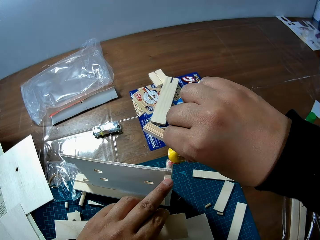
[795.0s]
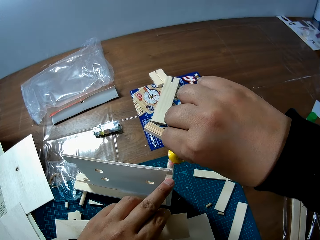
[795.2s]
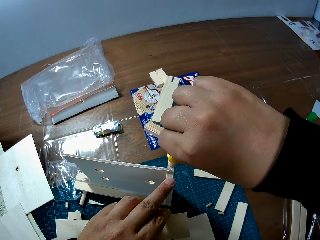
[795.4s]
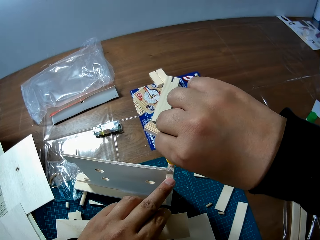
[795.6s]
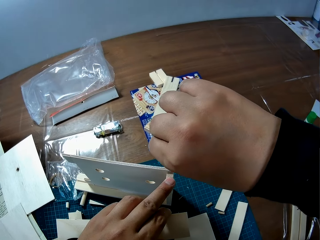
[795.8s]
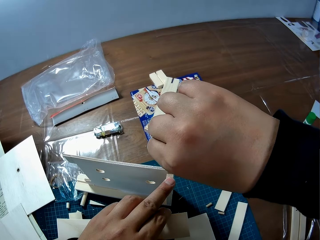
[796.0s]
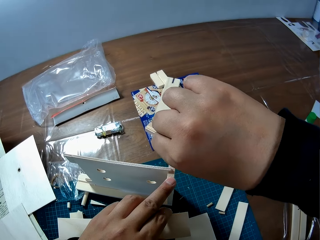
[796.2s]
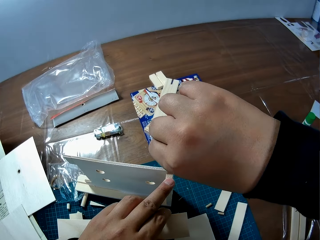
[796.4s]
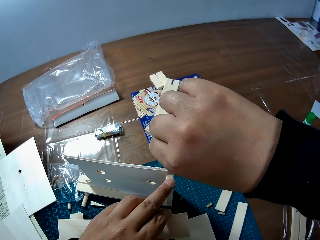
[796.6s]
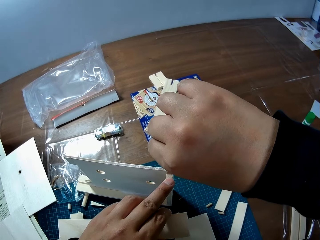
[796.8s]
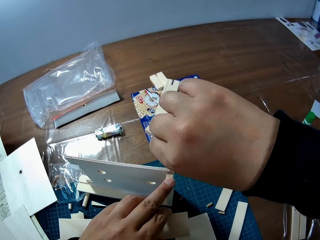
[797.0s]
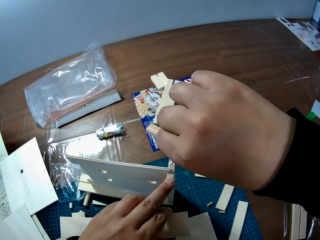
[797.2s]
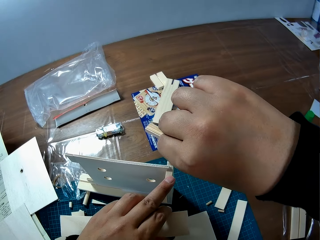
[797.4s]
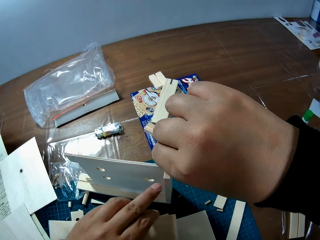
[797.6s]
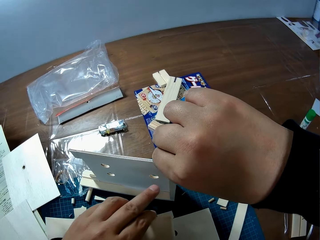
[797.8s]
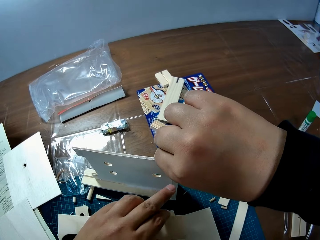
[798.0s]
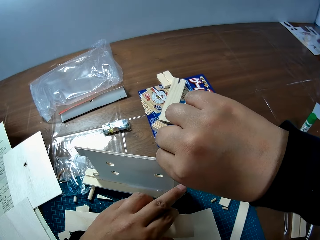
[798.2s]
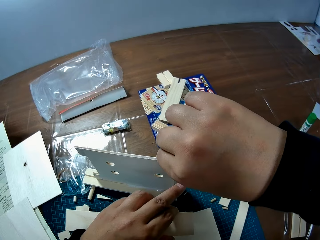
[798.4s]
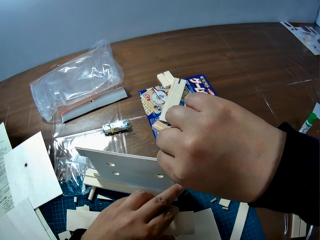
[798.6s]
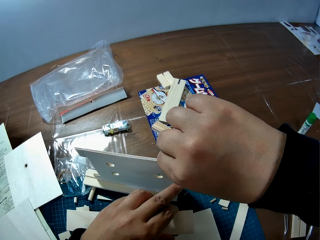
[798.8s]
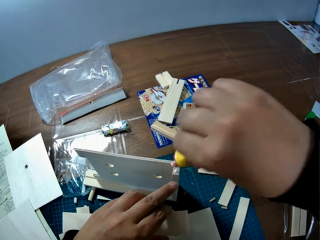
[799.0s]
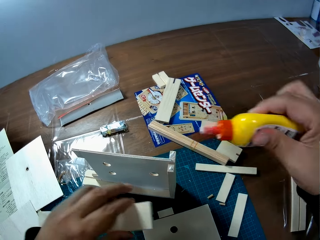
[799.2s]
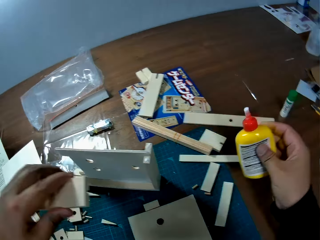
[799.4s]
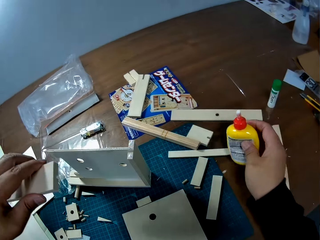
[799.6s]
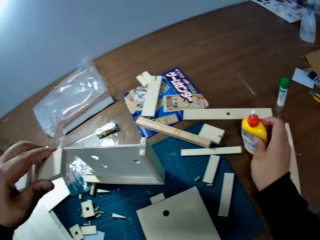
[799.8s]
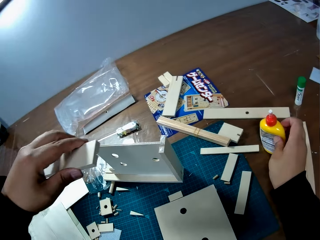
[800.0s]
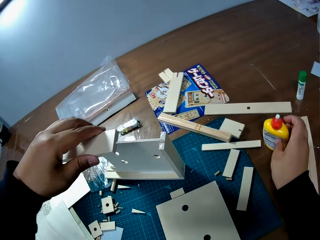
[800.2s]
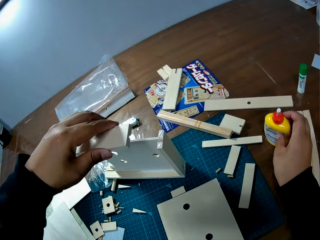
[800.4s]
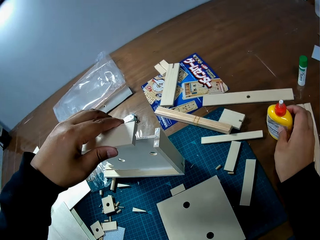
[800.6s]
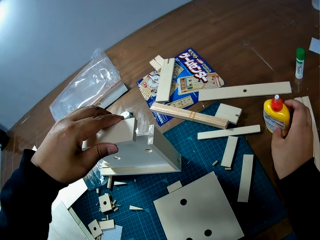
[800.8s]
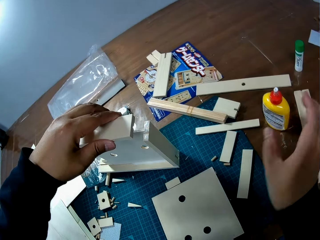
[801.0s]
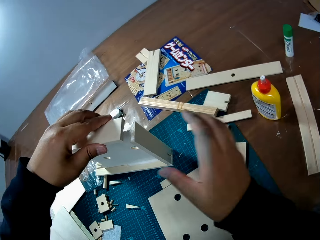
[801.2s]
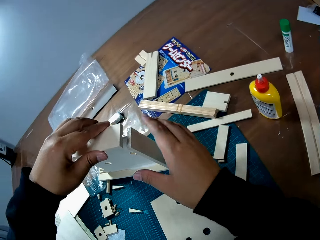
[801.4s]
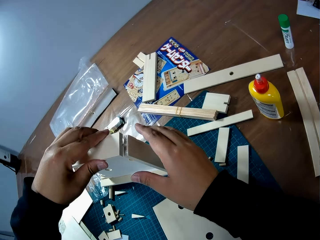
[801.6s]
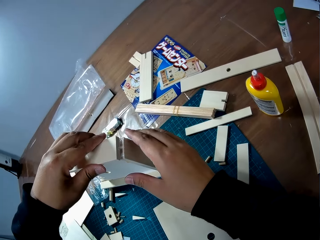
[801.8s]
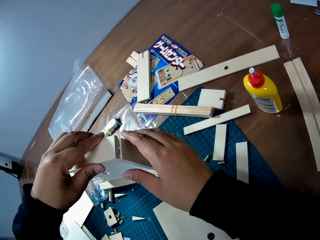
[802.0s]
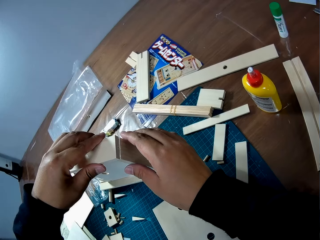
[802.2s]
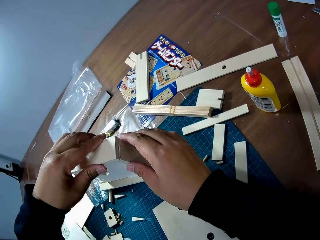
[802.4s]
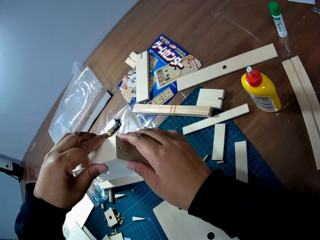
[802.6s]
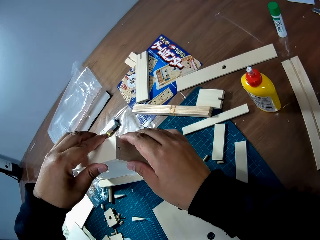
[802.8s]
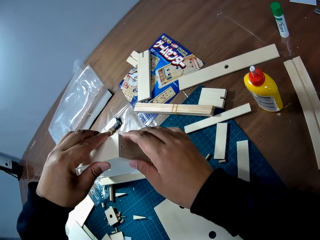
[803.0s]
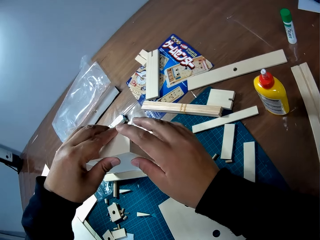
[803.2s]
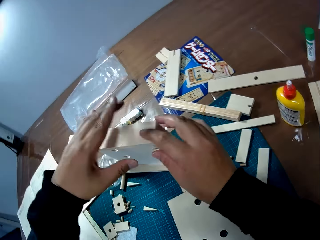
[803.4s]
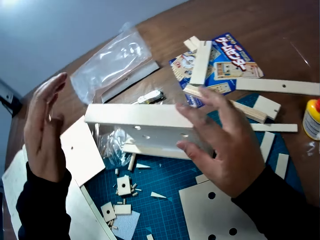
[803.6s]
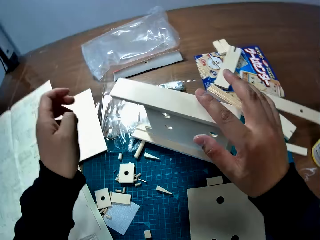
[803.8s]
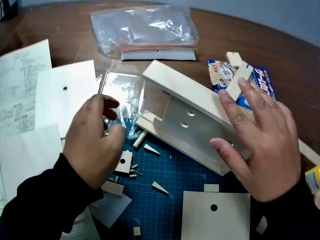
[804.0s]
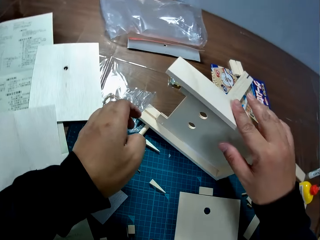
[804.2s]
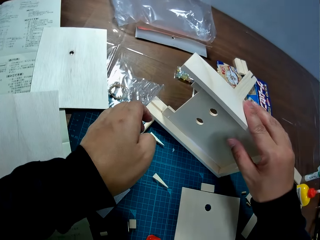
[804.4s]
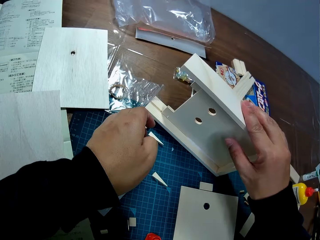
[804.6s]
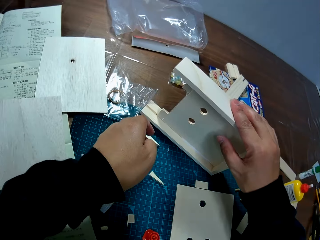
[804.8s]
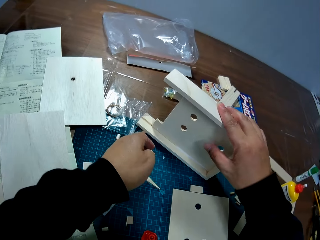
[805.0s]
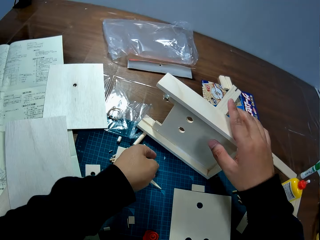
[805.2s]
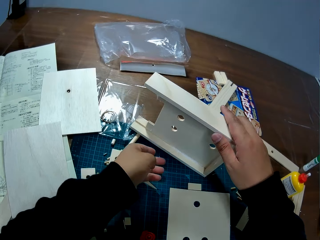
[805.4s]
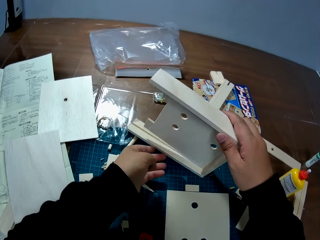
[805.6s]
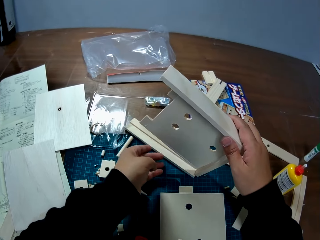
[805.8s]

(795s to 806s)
The camera wearer applies glue to the woodwork. He drops the bottle of glue on the table. He attaches the piece of wood to the woodwork. He holds the woodwork with his right hand.

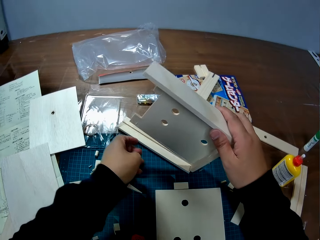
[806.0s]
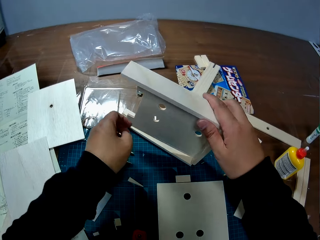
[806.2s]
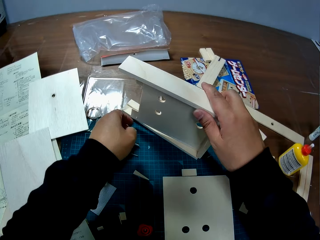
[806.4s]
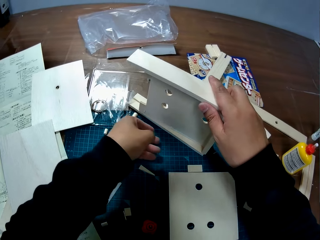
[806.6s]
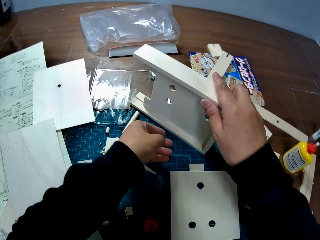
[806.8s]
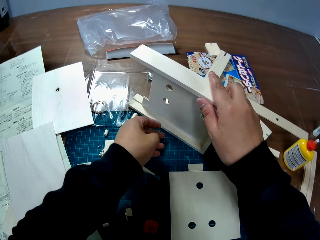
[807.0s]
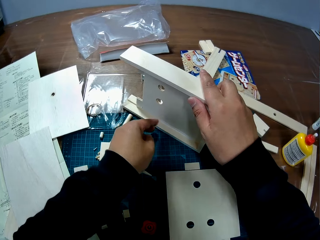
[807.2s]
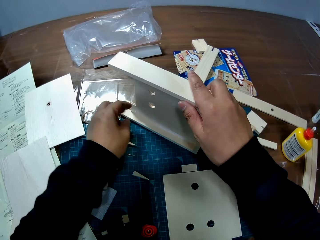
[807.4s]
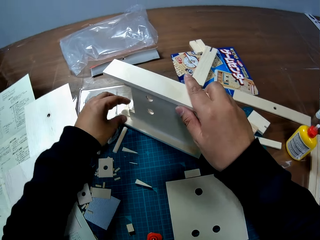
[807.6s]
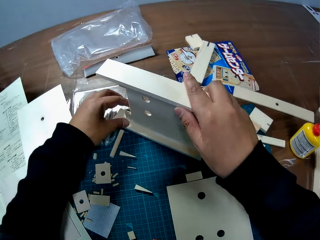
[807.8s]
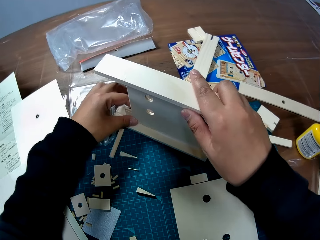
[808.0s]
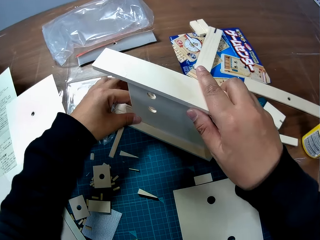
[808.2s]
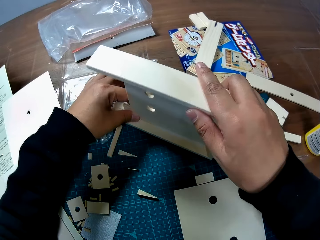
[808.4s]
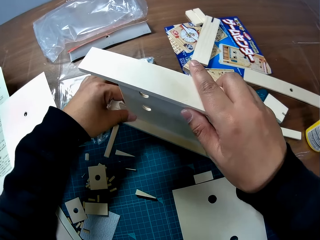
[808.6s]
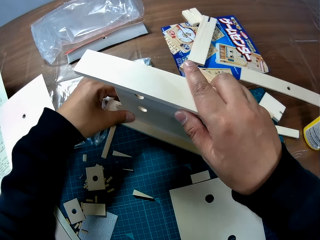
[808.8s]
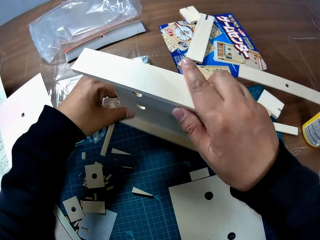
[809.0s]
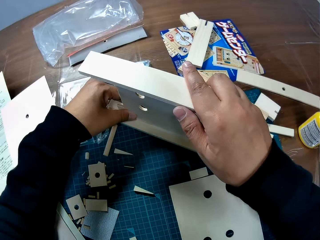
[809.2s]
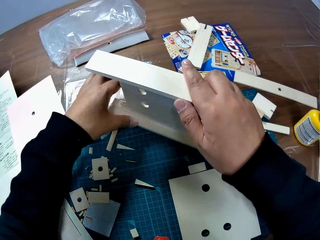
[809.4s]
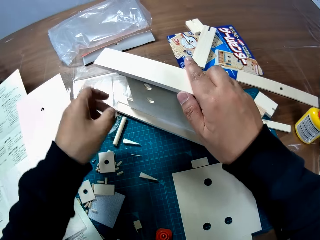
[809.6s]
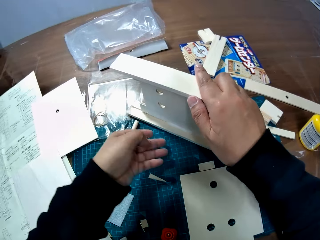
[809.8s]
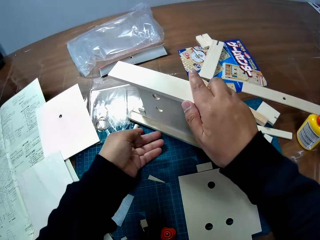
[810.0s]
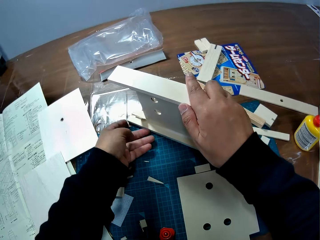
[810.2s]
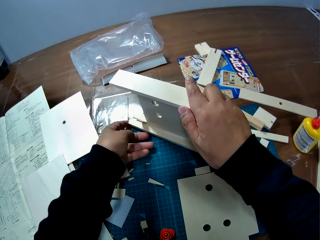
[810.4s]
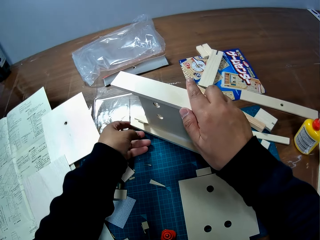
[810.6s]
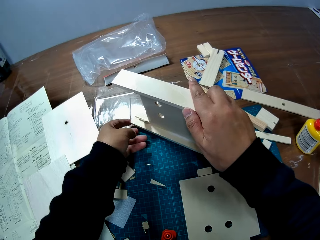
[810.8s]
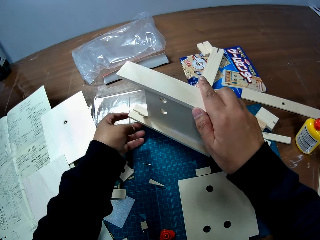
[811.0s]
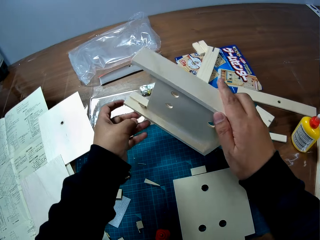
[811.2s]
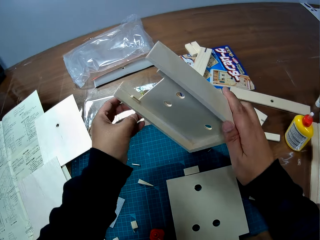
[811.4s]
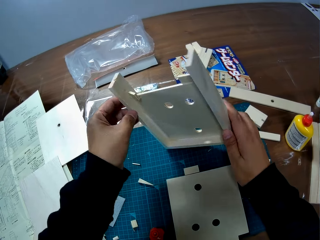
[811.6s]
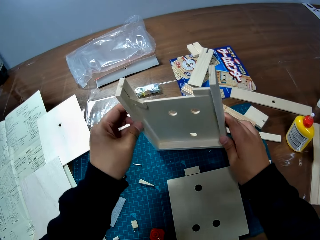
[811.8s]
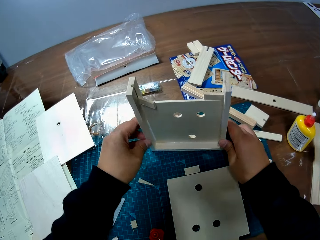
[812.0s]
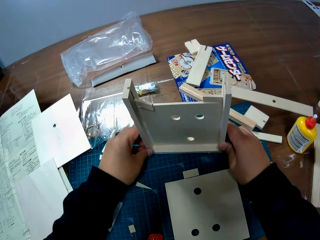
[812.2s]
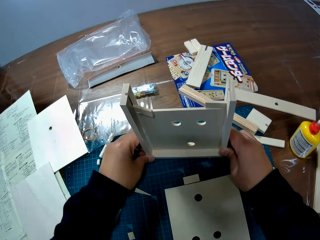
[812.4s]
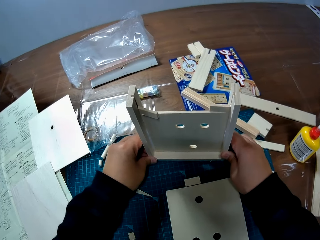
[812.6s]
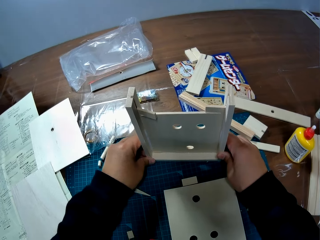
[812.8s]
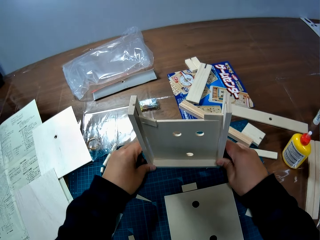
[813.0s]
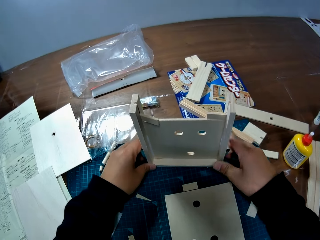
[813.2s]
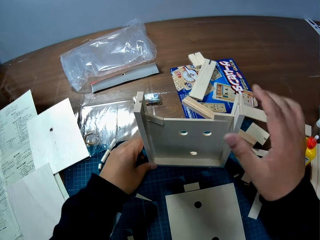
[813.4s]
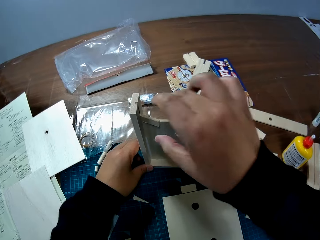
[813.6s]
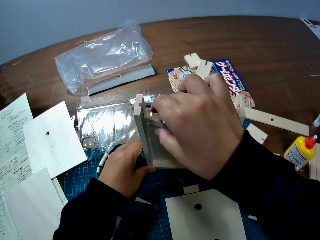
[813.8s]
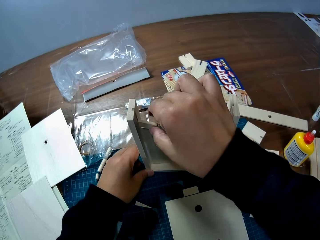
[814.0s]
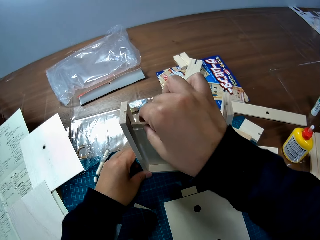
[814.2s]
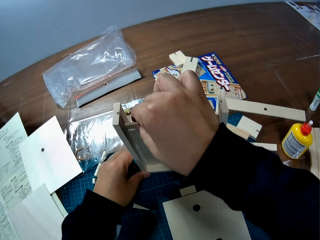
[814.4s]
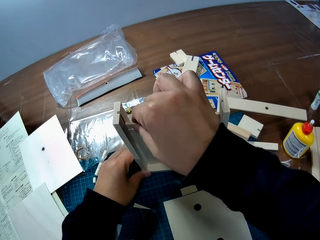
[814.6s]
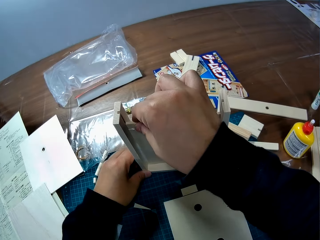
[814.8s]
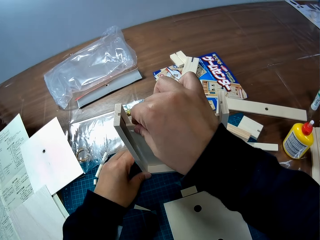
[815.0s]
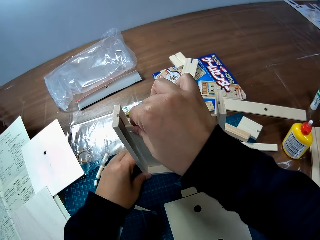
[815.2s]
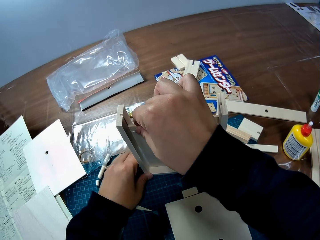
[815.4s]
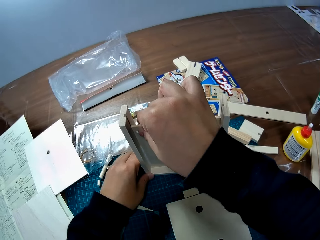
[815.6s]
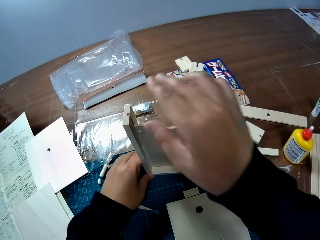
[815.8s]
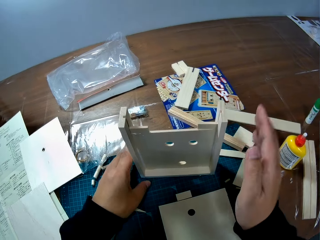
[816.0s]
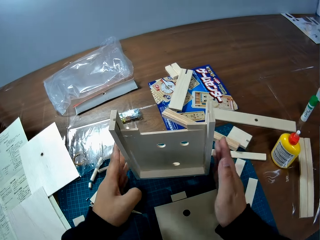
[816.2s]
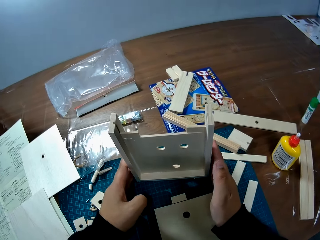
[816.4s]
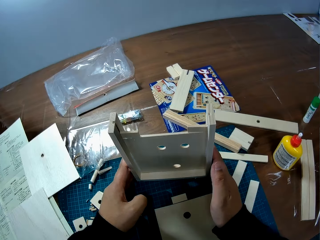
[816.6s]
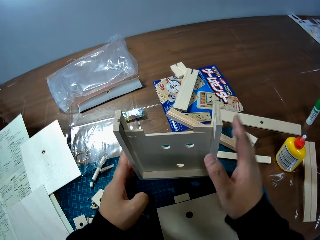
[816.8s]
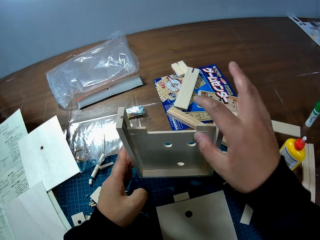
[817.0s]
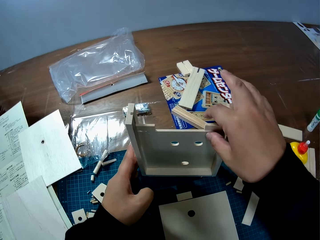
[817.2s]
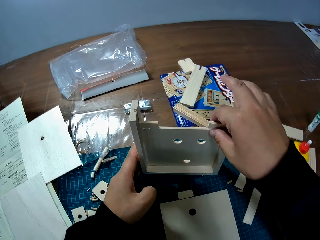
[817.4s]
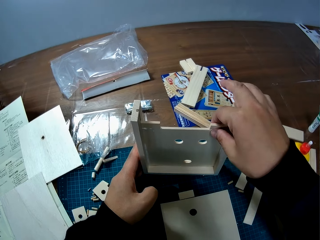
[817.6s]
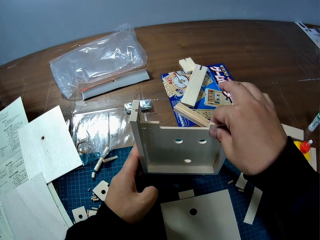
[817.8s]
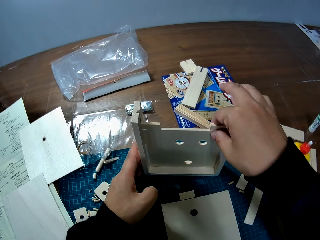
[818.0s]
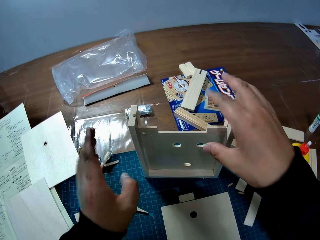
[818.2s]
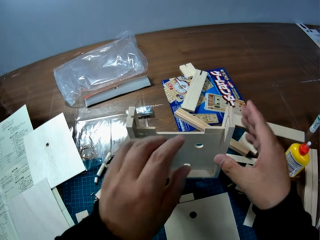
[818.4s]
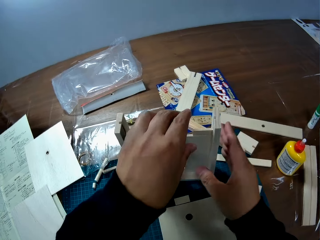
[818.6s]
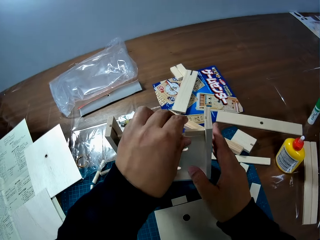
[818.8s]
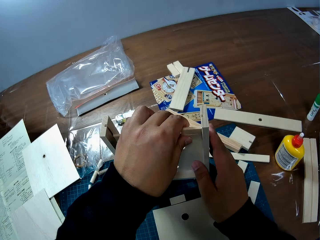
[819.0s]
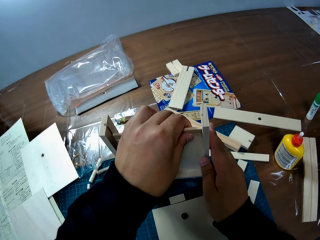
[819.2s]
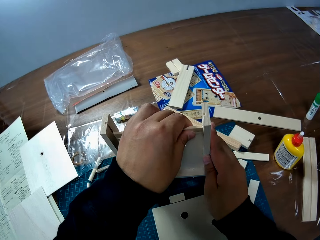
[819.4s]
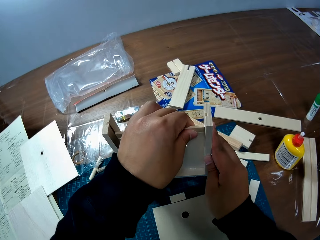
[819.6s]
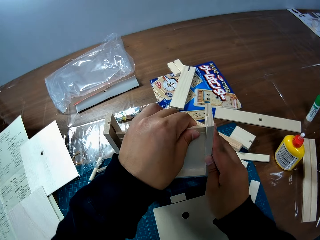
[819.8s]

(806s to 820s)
The camera wearer attaches the wooden slab to the piece of wood on the table. He stands the woodwork on the table. He turns the model. He adjusts a piece of wood on the woodwork with his right hand. He holds the woodwork with both his hands. He adjusts the piece of wood on the woodwork.
